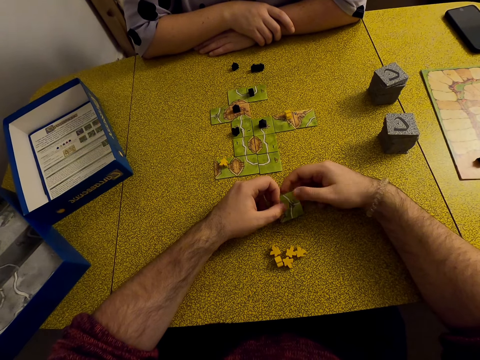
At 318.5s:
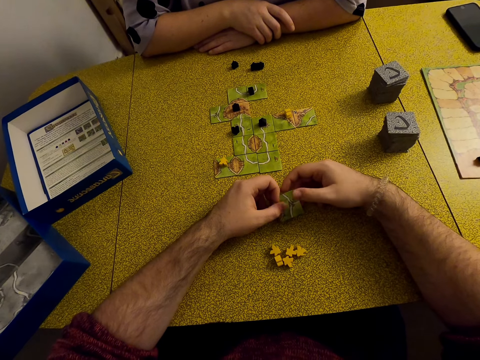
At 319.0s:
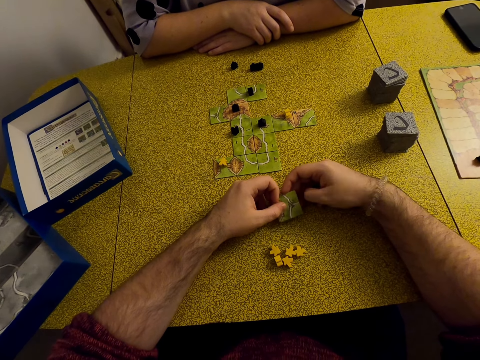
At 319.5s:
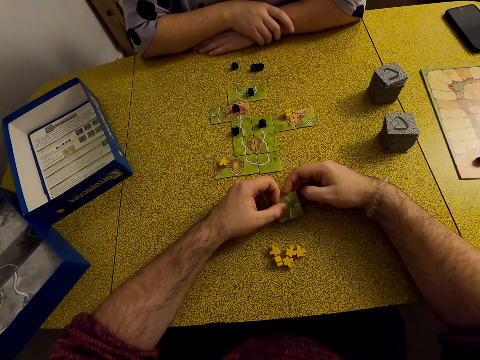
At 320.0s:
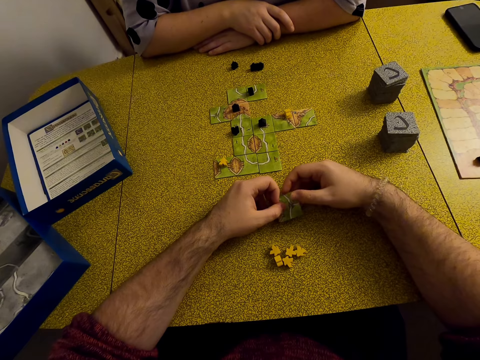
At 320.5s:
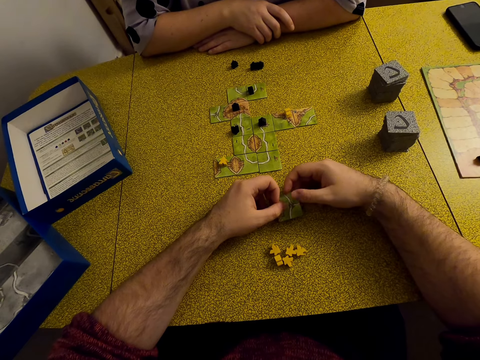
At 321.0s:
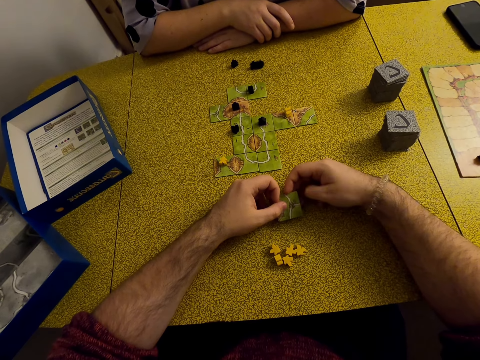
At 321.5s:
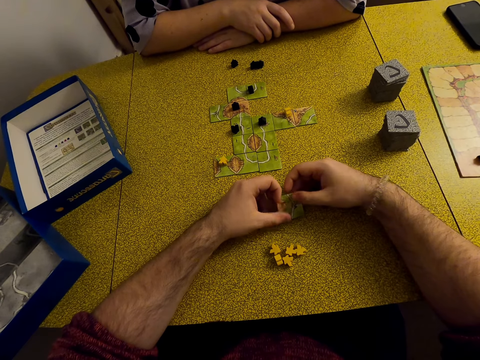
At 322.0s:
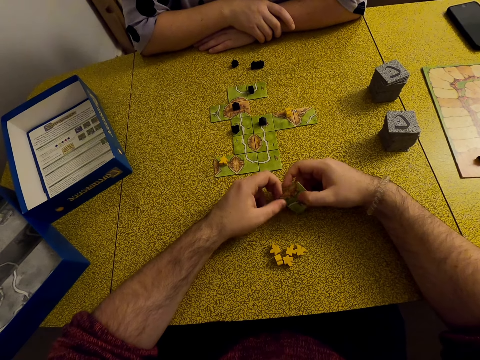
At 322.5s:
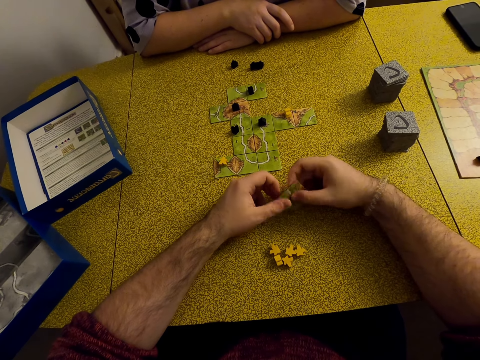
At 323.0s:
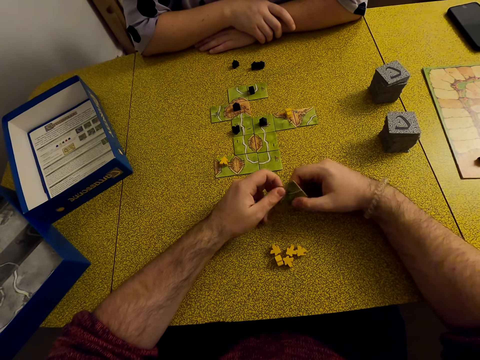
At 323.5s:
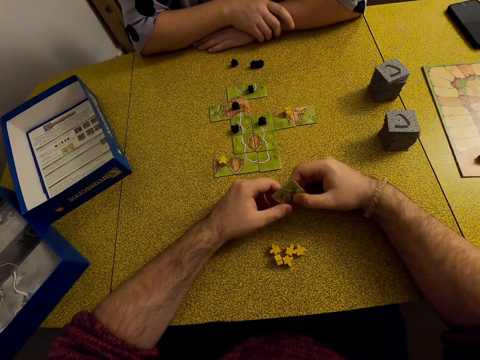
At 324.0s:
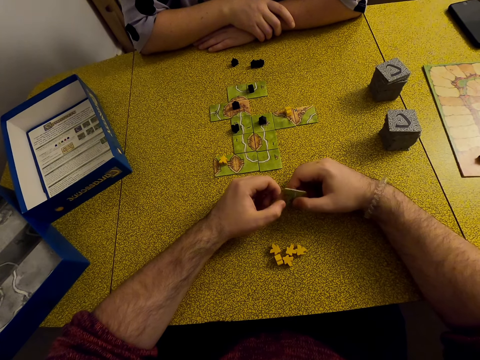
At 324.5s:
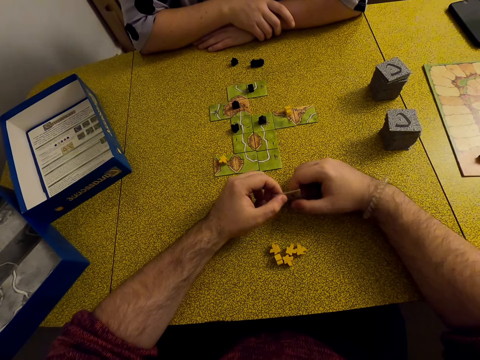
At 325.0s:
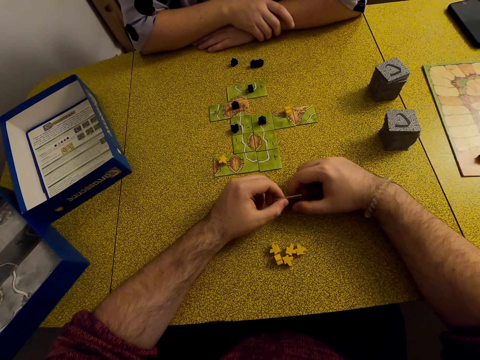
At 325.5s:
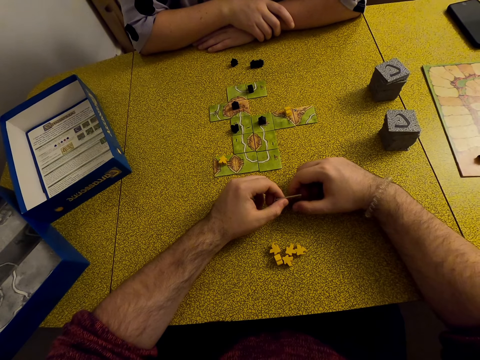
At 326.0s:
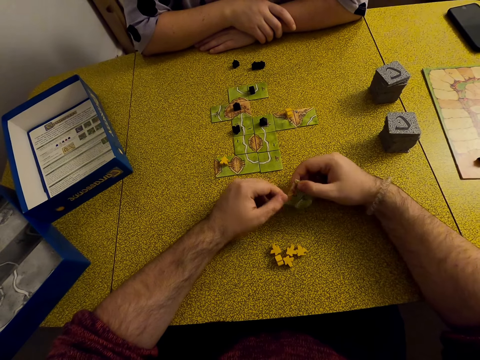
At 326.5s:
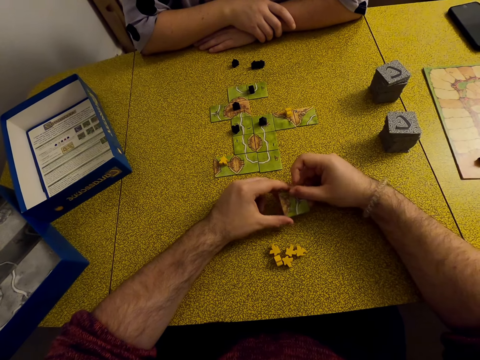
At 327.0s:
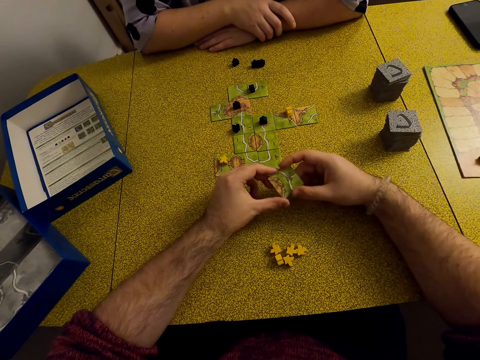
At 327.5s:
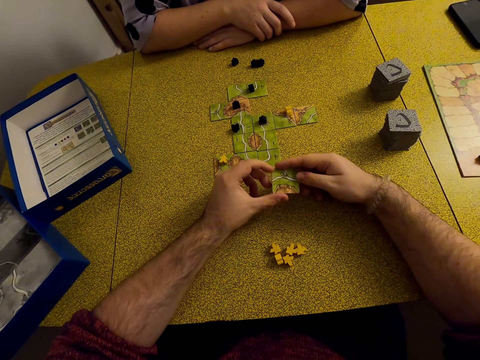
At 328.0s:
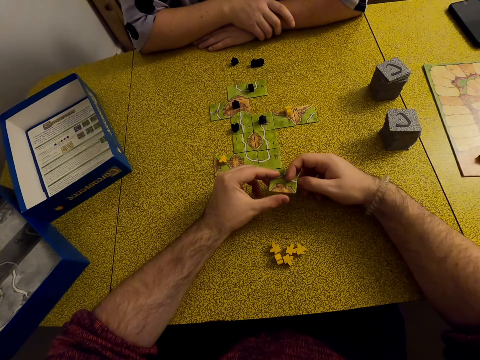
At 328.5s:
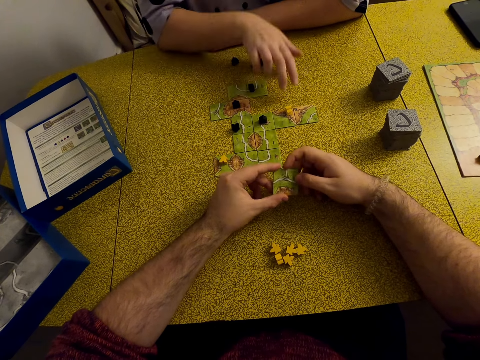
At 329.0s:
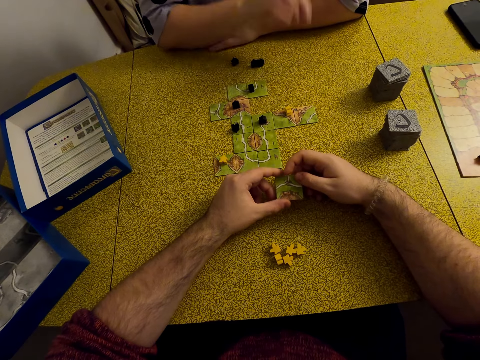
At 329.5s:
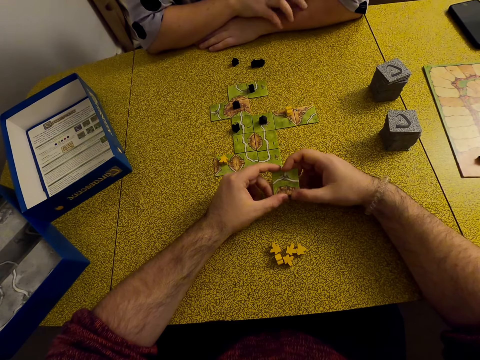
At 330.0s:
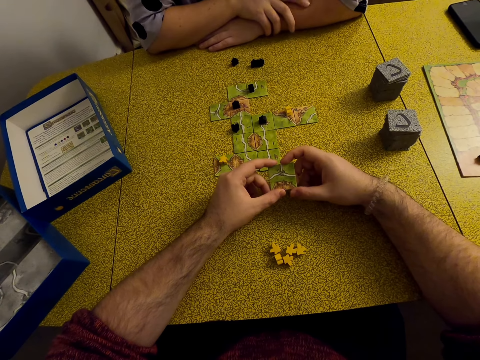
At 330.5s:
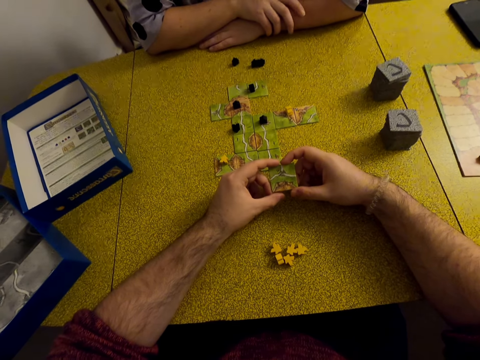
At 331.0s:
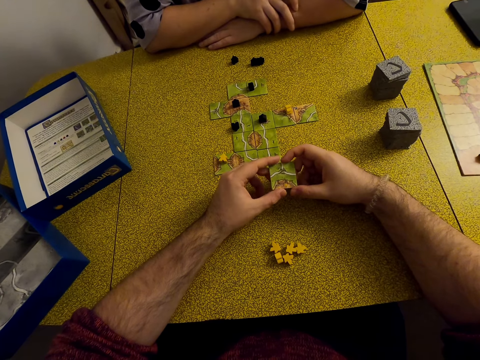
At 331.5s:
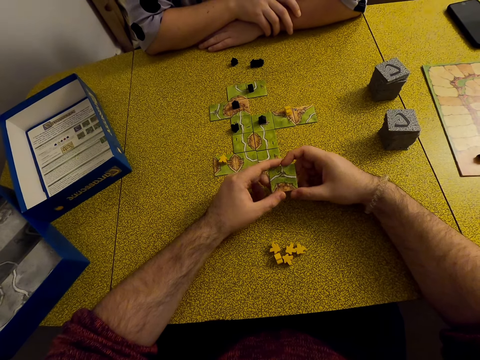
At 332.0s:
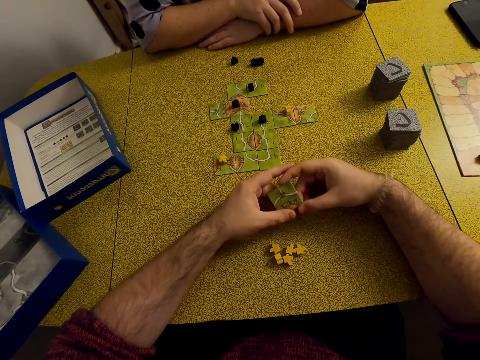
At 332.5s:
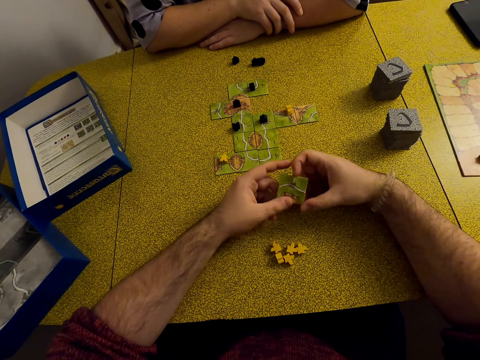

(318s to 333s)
A man moves the hands.

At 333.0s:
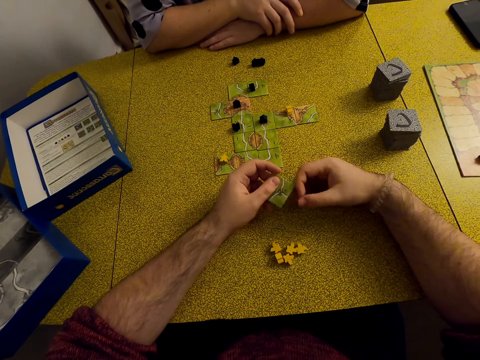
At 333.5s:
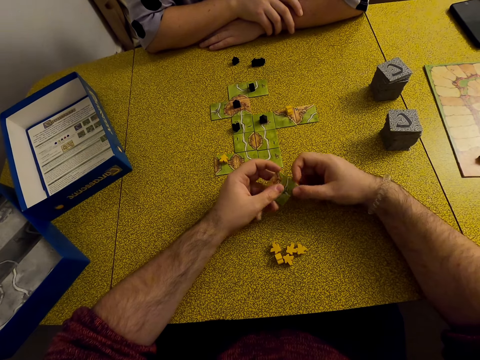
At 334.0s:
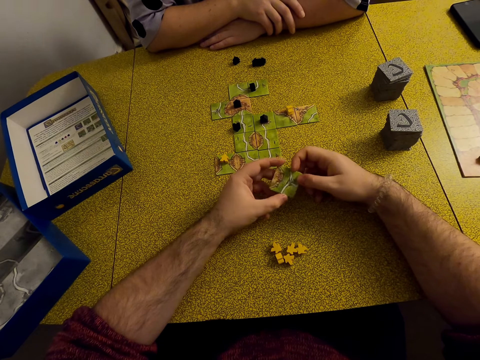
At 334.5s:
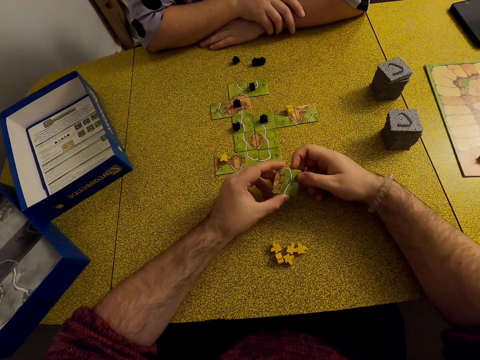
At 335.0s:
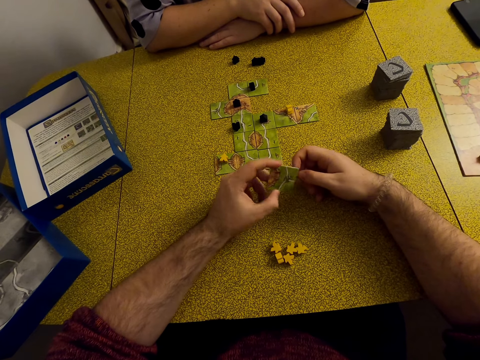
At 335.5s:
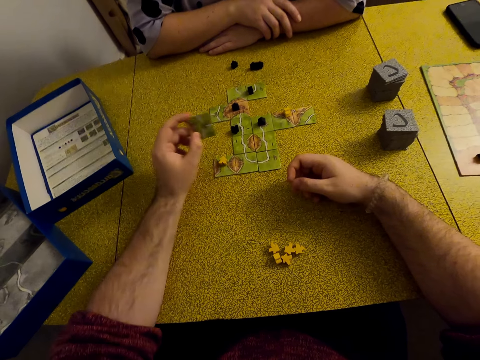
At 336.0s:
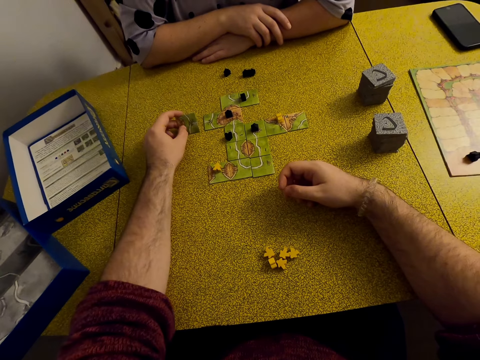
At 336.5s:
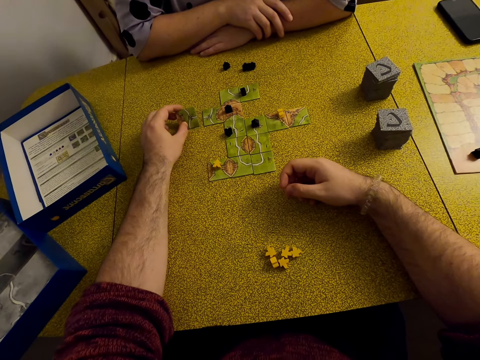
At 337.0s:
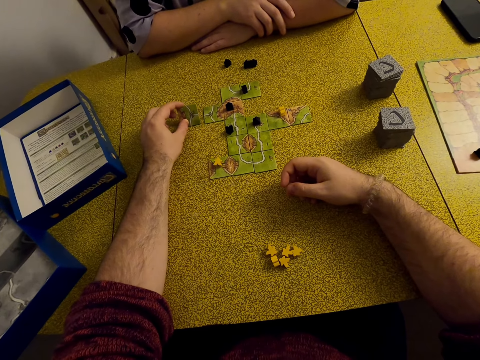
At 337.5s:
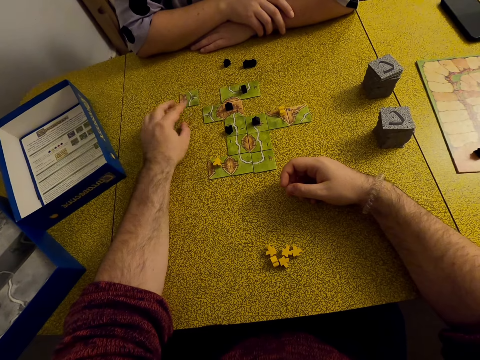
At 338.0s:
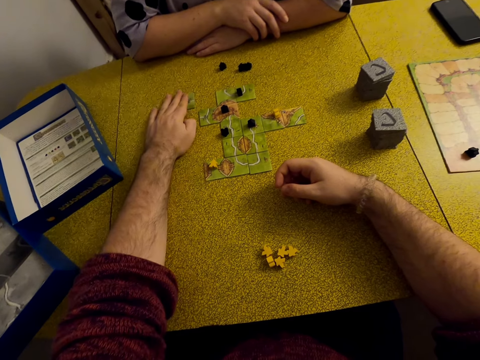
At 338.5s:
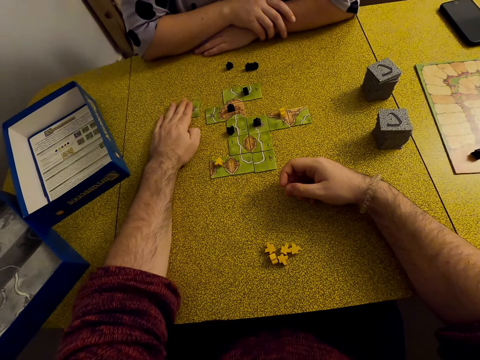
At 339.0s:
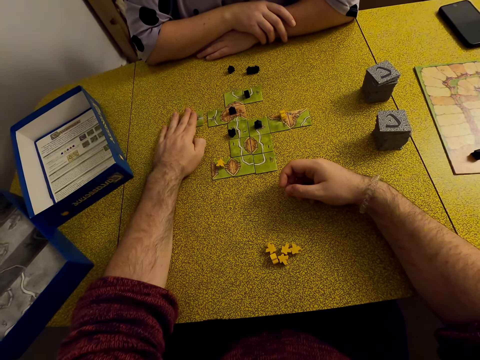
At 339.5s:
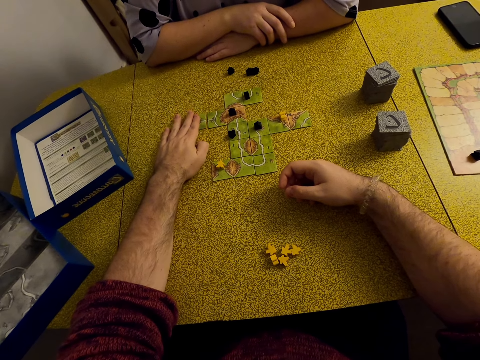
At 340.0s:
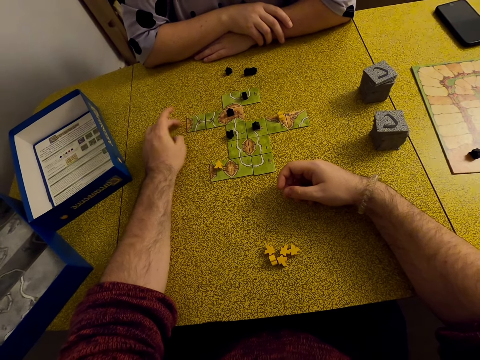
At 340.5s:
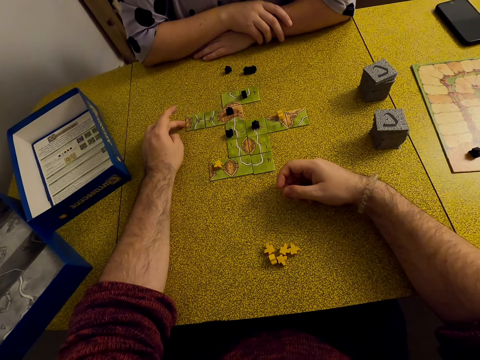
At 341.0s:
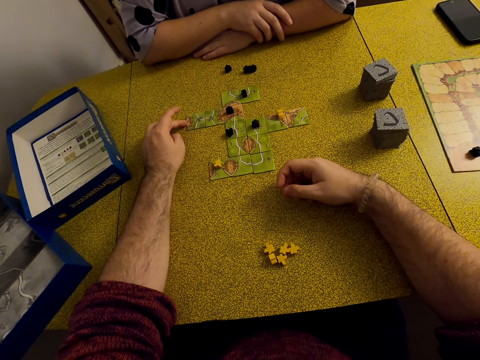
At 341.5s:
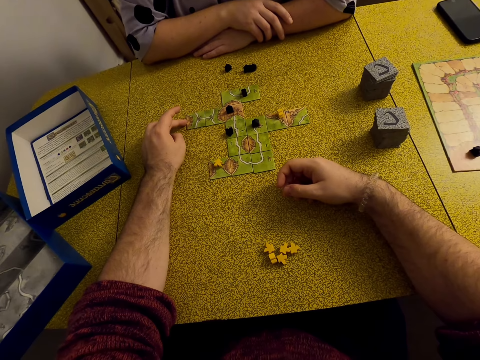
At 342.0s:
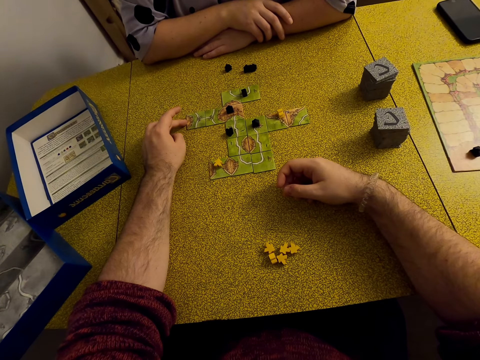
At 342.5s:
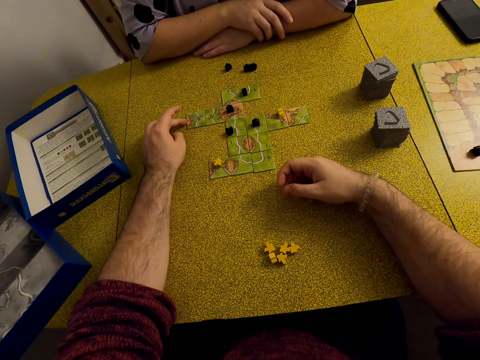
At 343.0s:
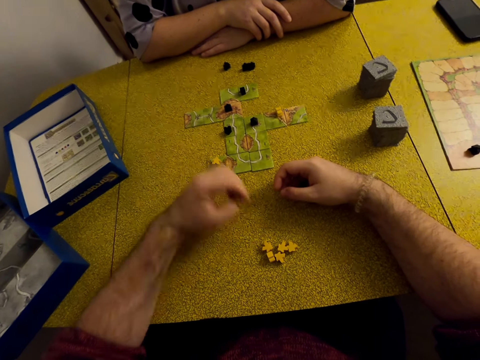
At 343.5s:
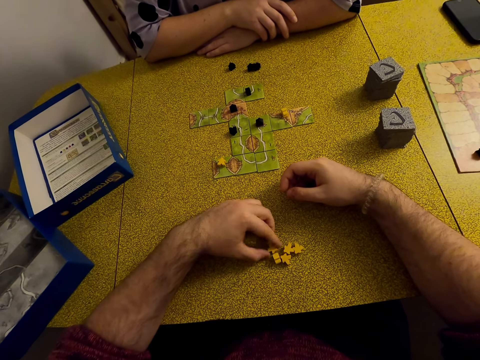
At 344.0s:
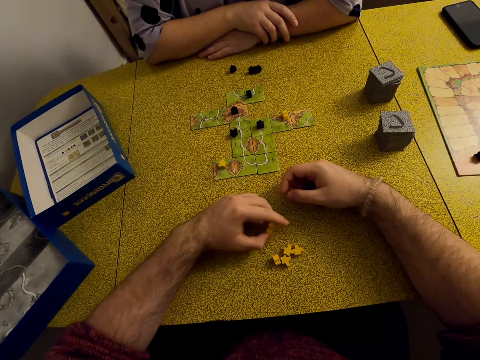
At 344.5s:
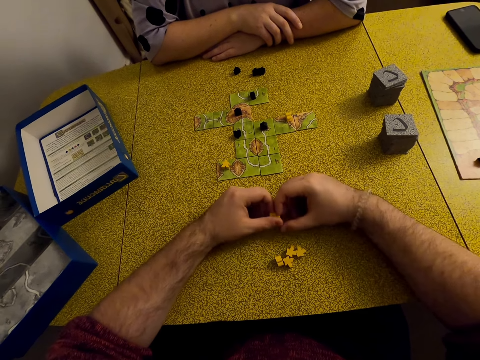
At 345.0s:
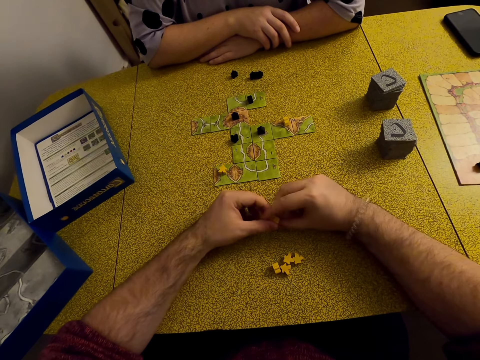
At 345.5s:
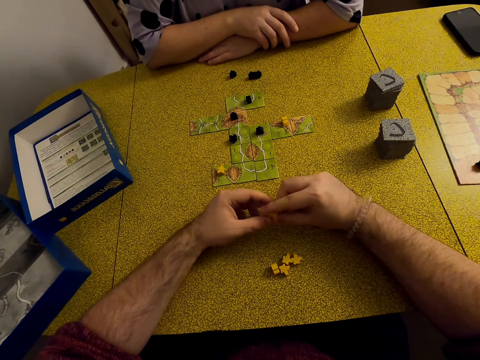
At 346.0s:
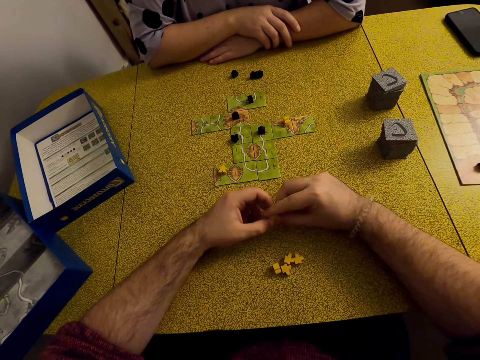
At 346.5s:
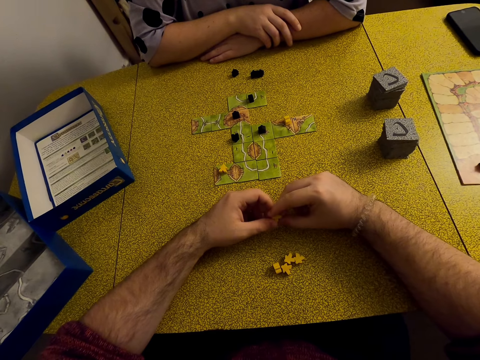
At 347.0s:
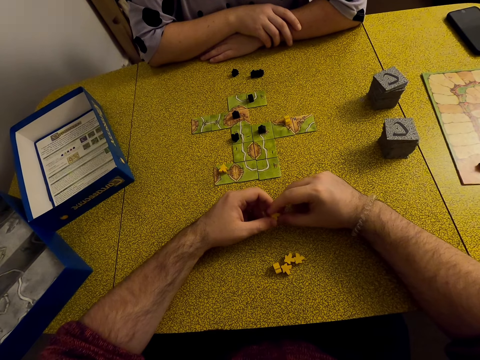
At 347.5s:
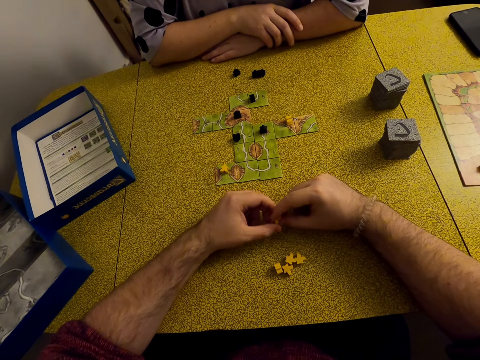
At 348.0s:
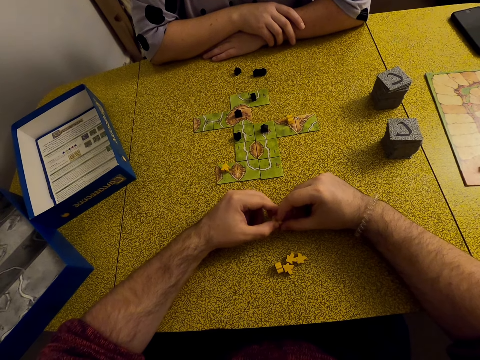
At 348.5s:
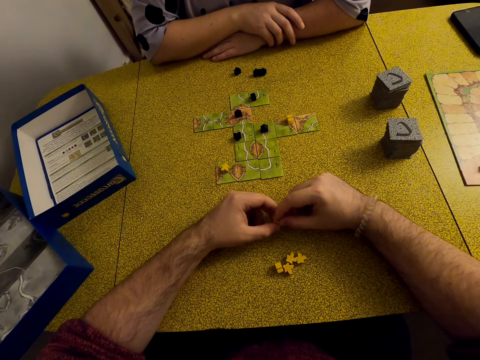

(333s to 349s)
The camera wearer plays the Carcassonne board game with a tile. They put the card on the table. They pick a meeple. They hold the meeple.
